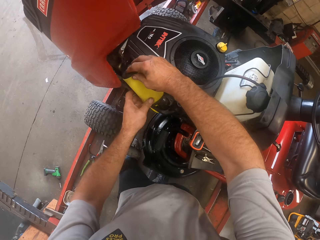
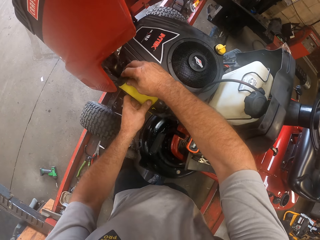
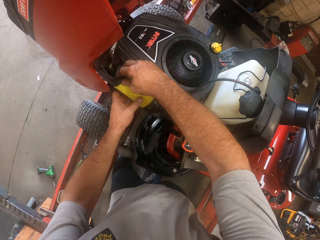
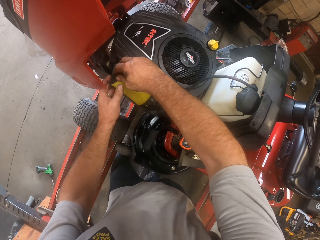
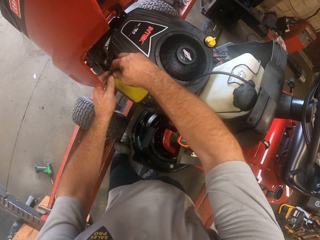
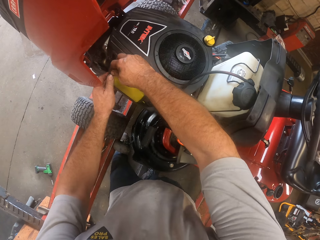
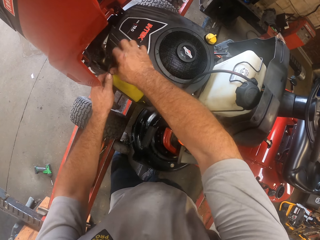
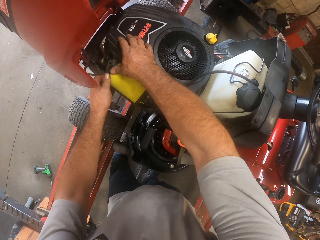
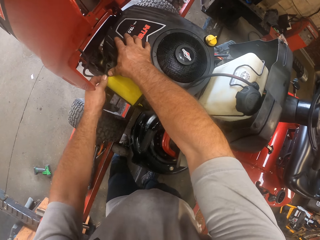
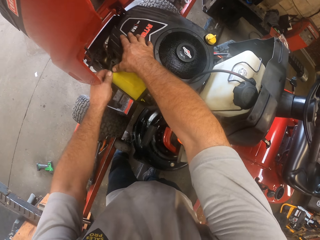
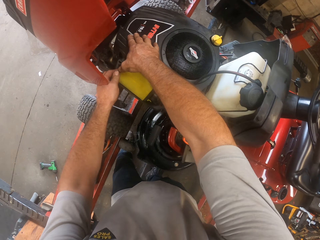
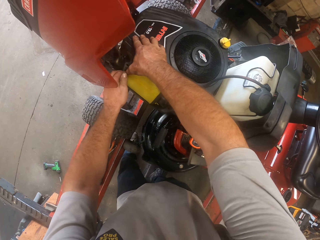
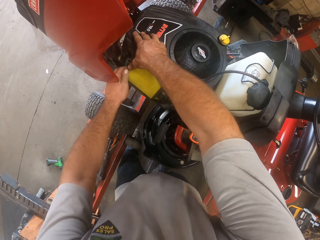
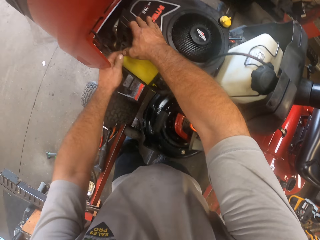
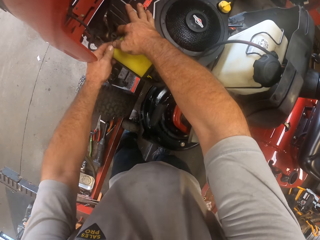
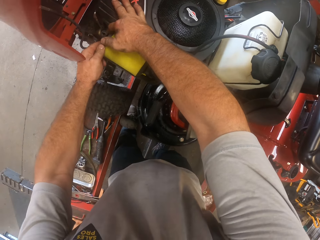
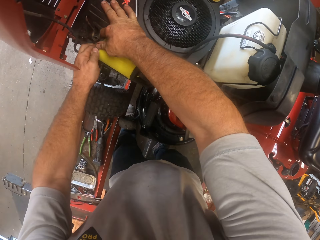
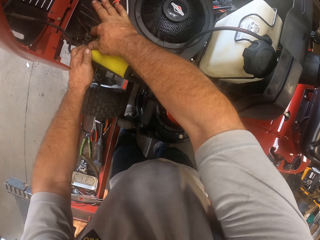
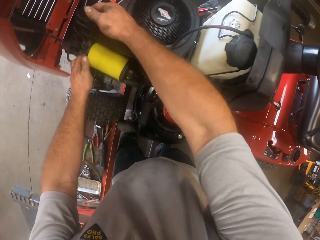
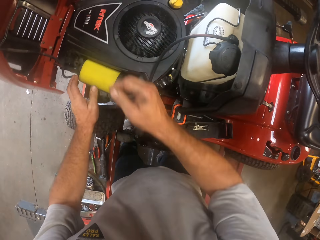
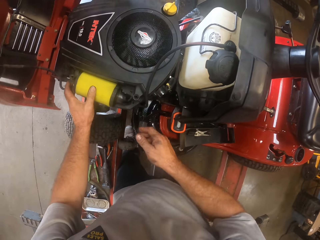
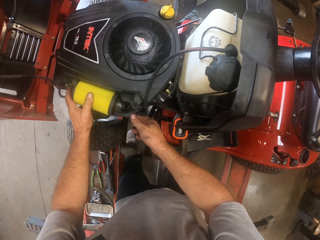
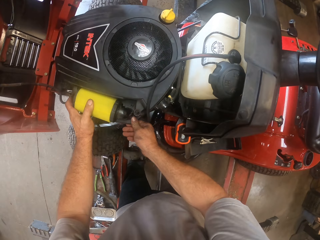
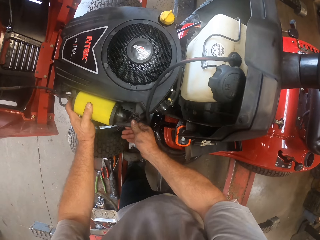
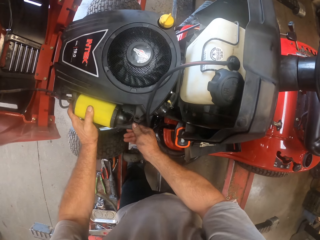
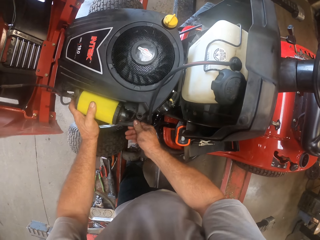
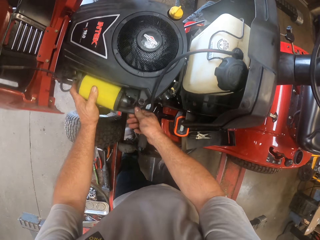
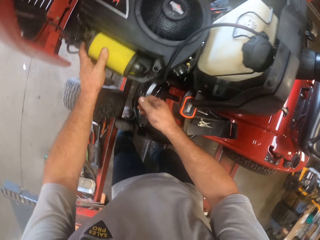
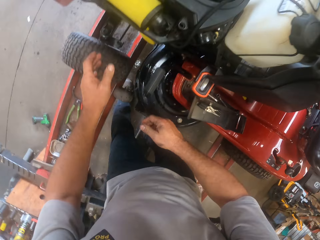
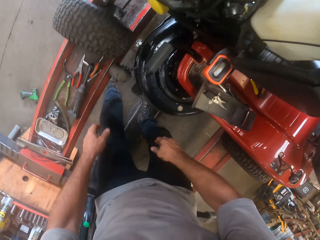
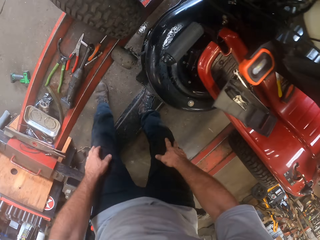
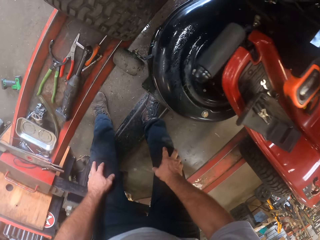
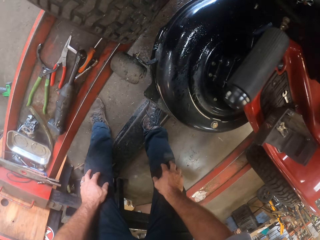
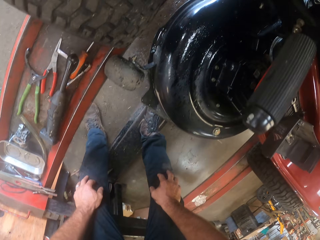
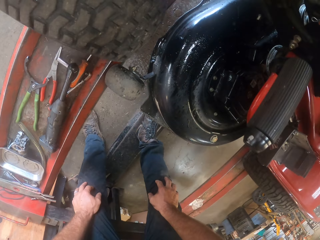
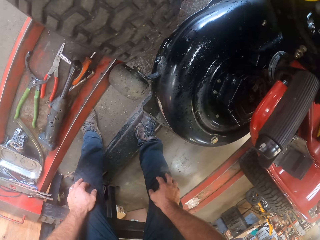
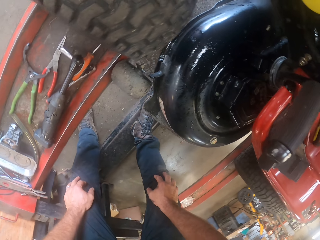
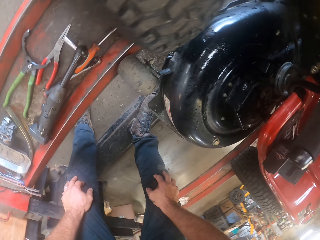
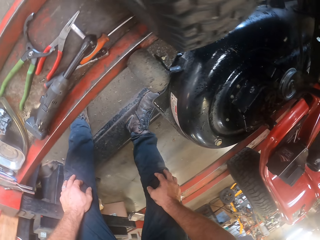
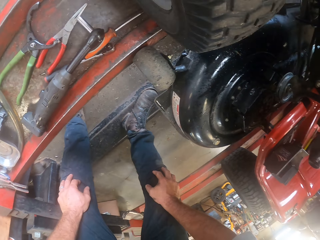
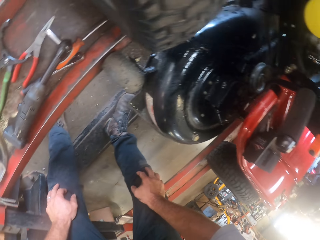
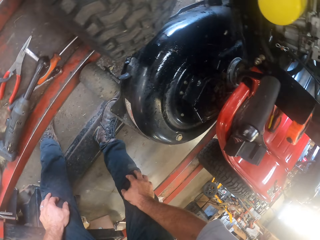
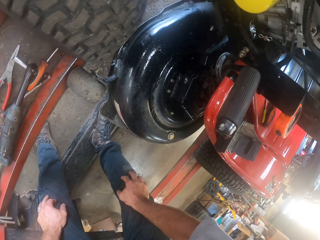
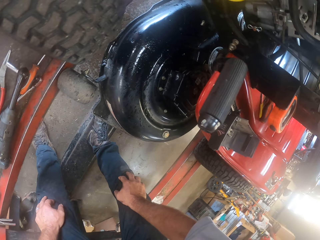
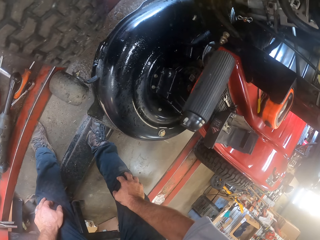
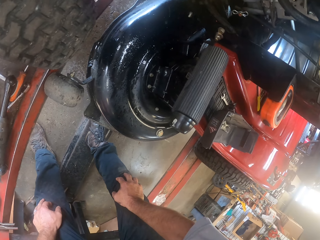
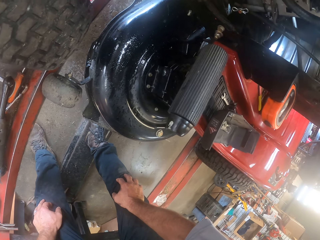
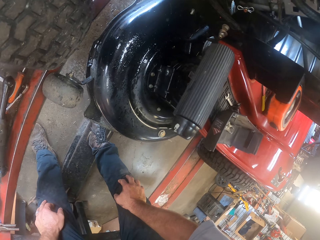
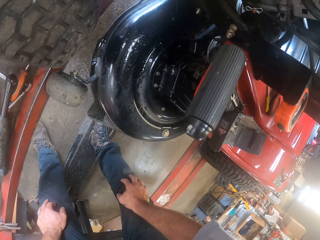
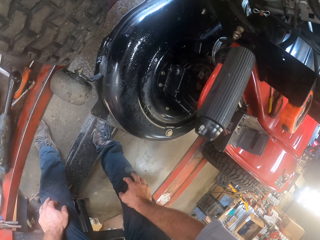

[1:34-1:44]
The camera wearer fixes the air filter on a lawn mower. He puts his hands on his knees. He looks at the lawn mower and bends down.

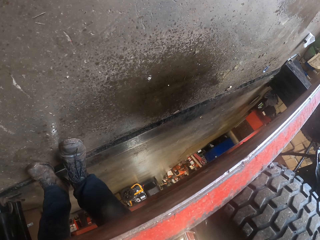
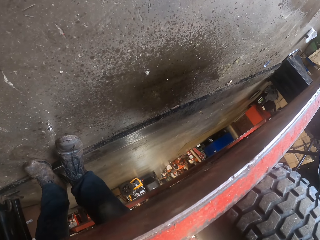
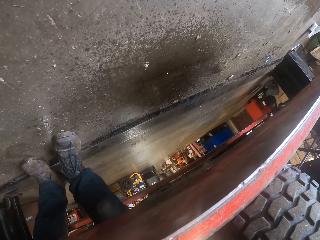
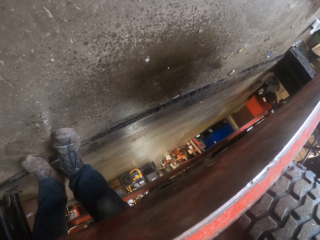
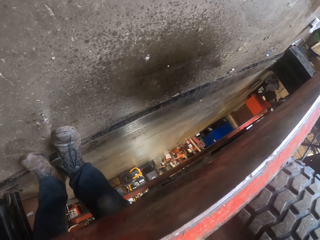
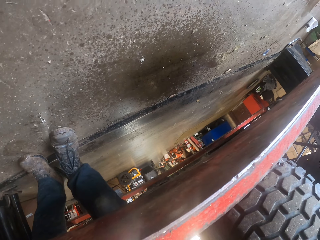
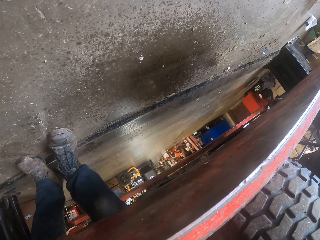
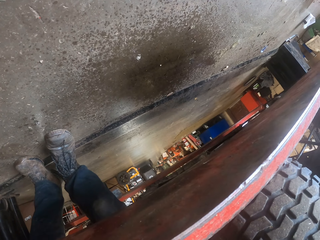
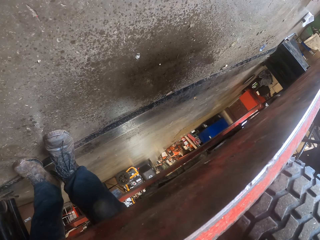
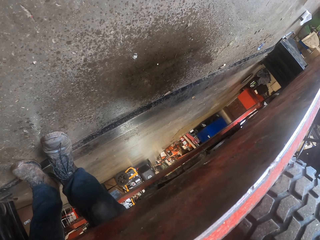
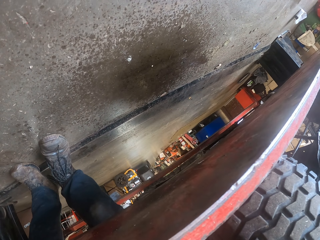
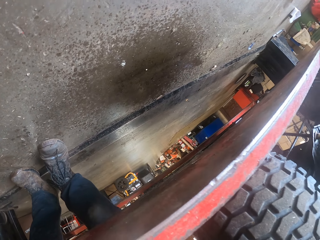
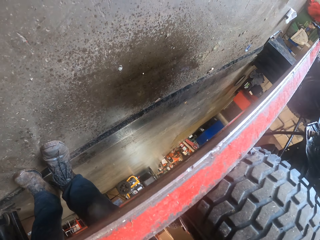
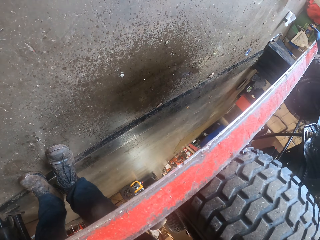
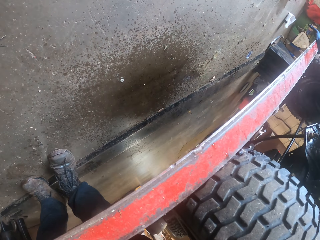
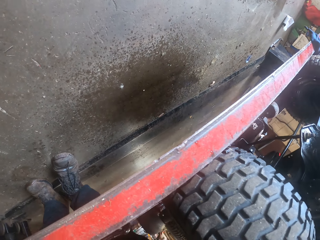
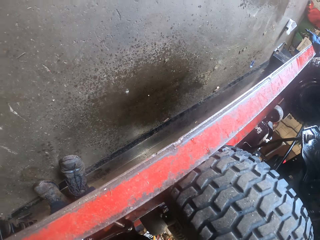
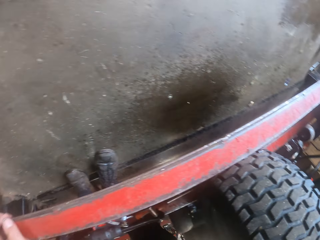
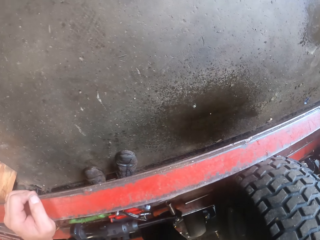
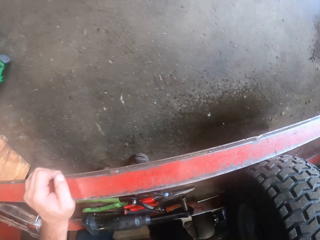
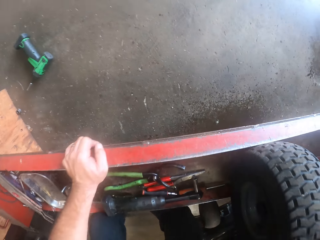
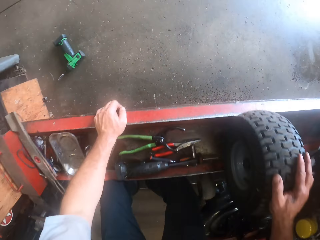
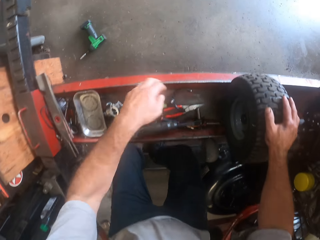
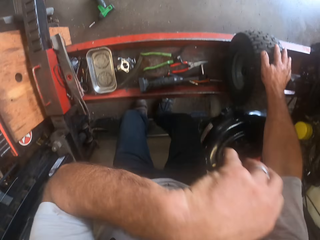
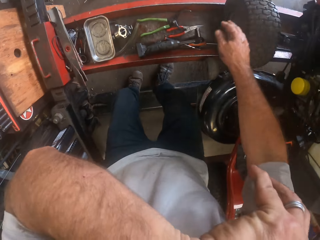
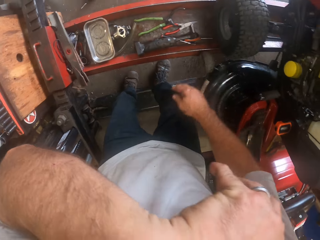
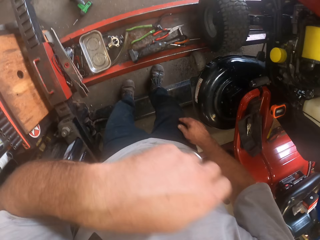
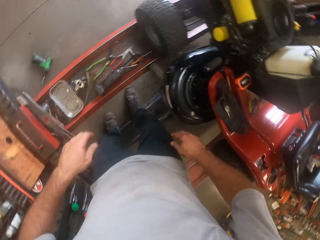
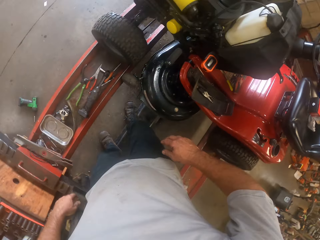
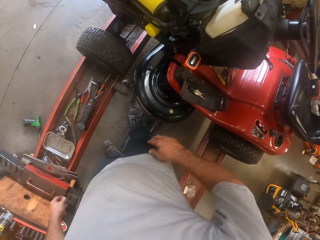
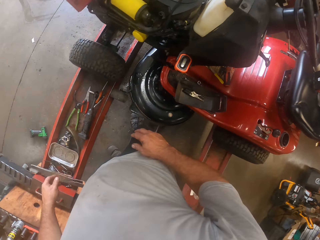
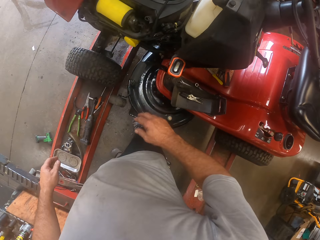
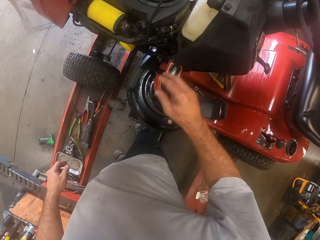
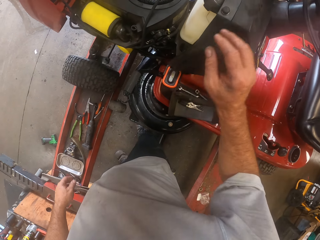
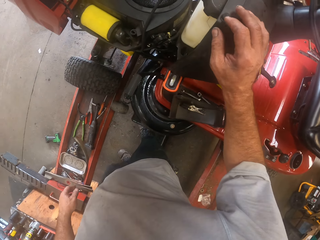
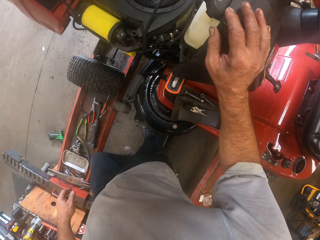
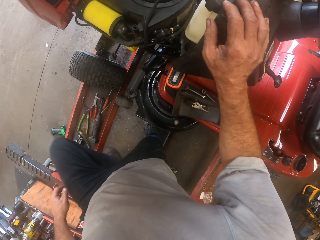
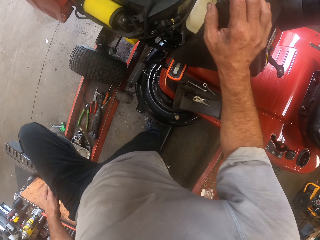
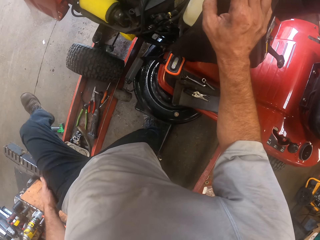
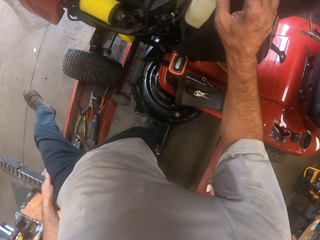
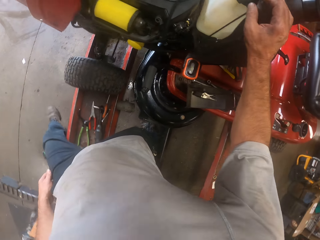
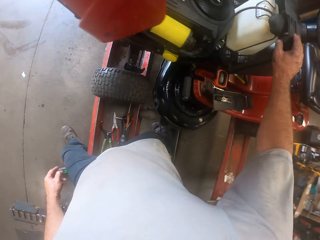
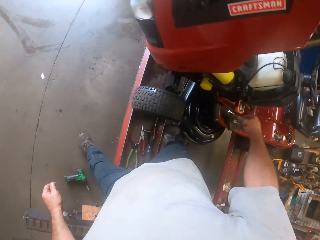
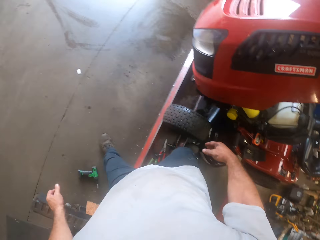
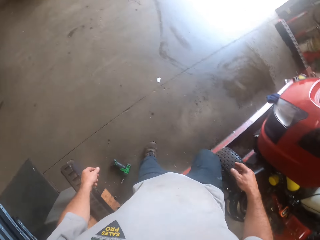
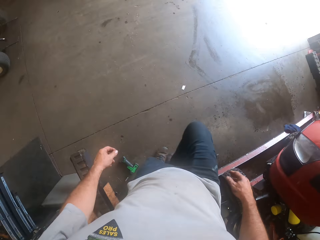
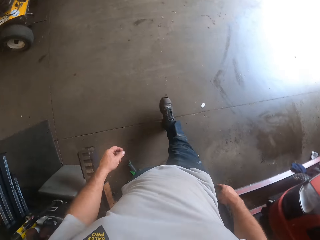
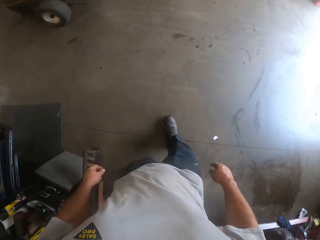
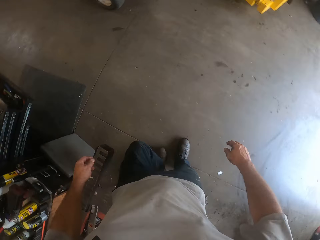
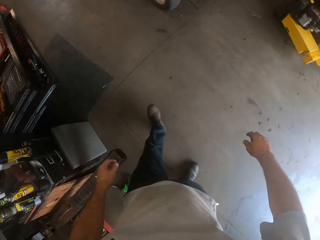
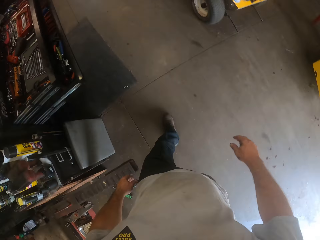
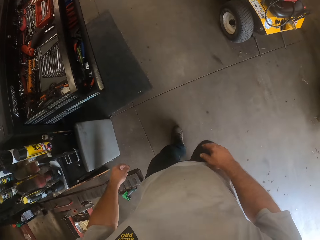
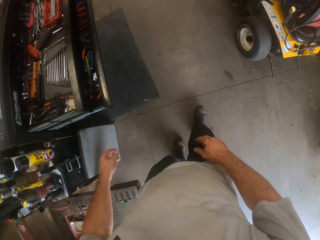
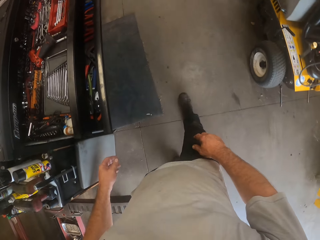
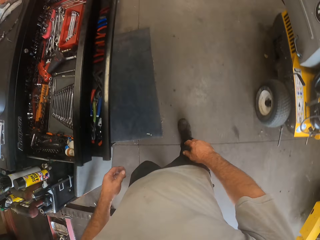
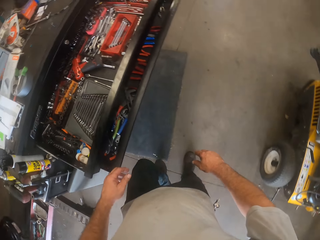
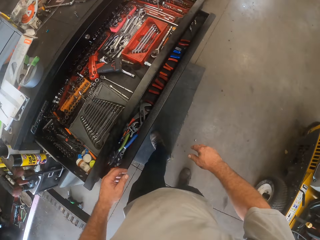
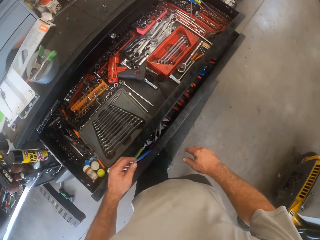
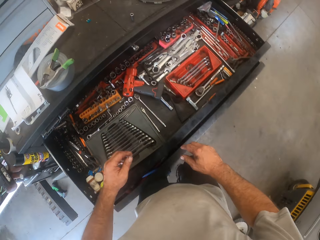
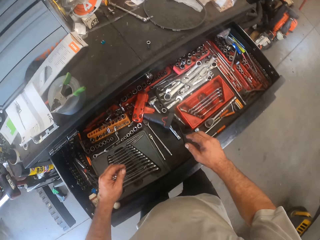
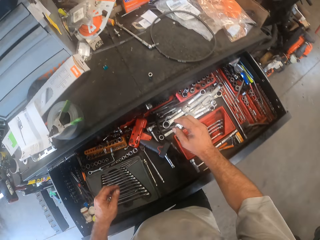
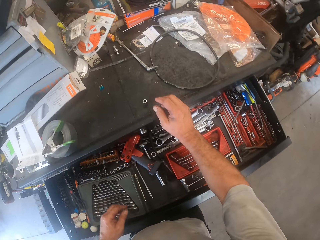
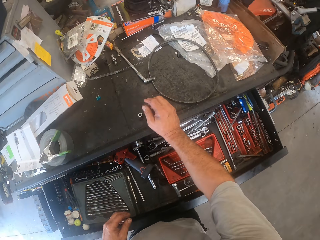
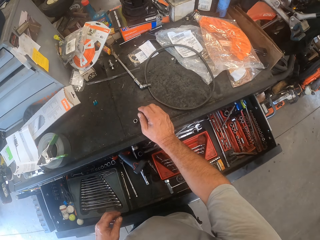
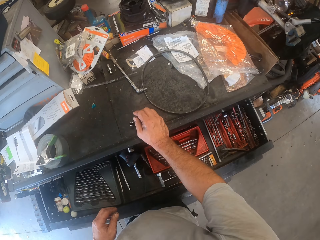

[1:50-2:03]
The camera wearer looks under the car lift. He touches his face with the back of his left hand. He places his right hand on the dashboard of the lawn mower. He walks across the mower worktable. He walks towards a tool cabinet.
